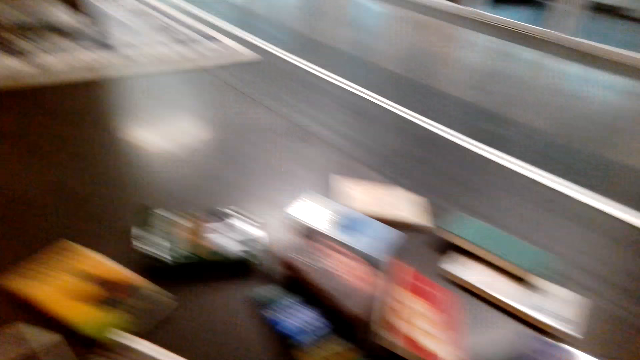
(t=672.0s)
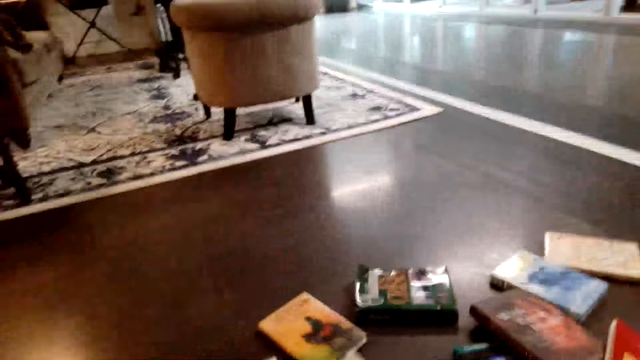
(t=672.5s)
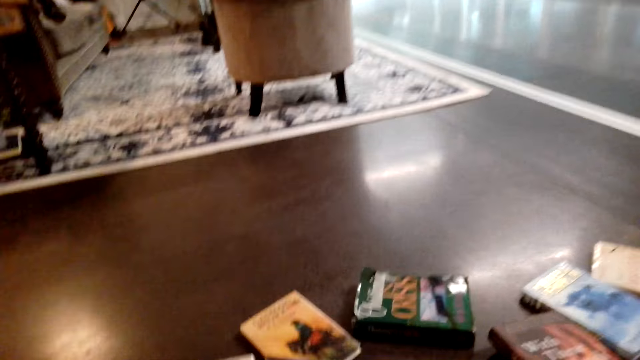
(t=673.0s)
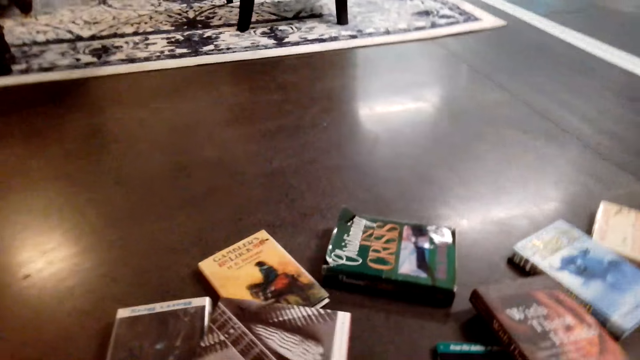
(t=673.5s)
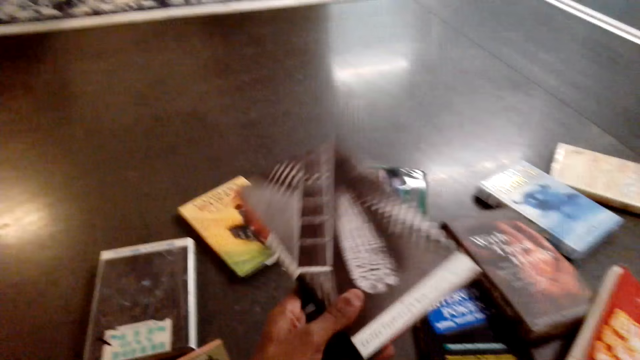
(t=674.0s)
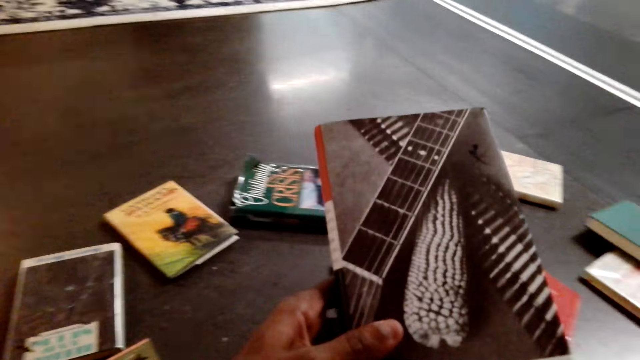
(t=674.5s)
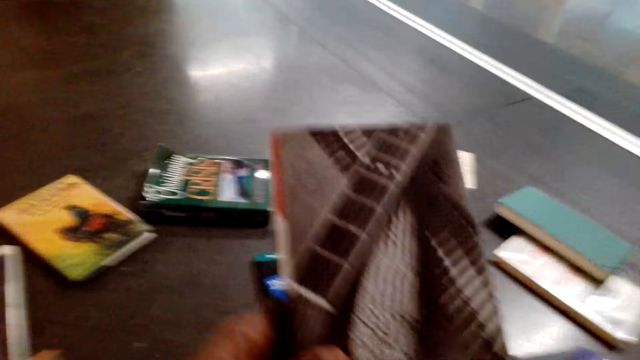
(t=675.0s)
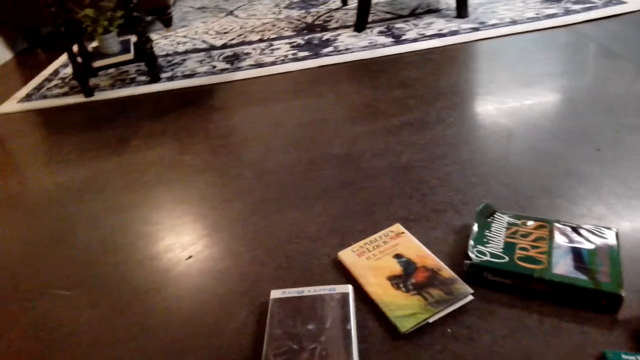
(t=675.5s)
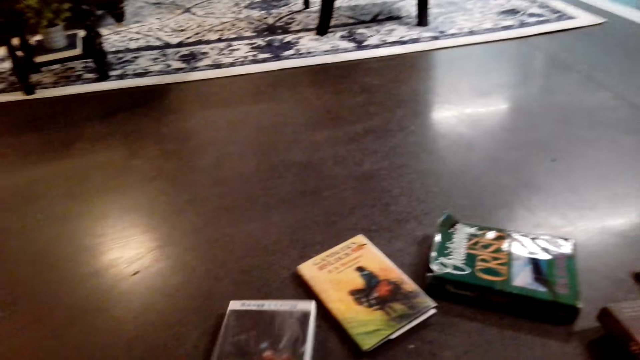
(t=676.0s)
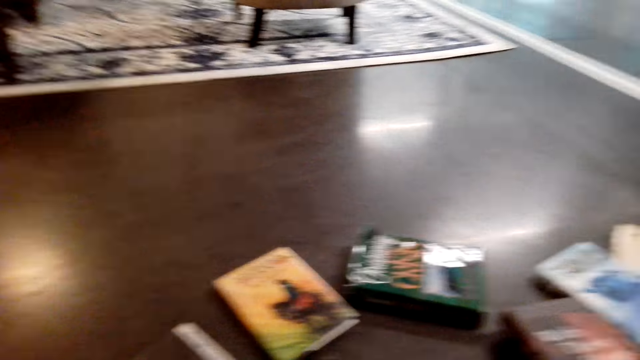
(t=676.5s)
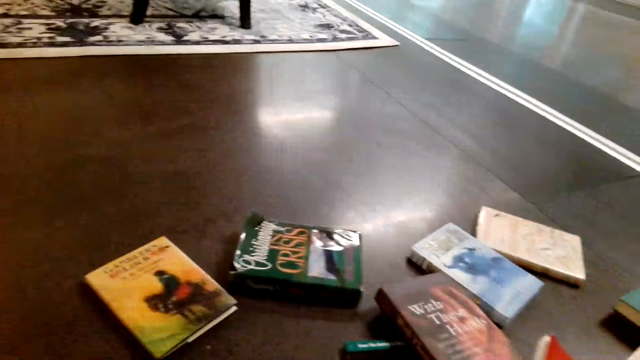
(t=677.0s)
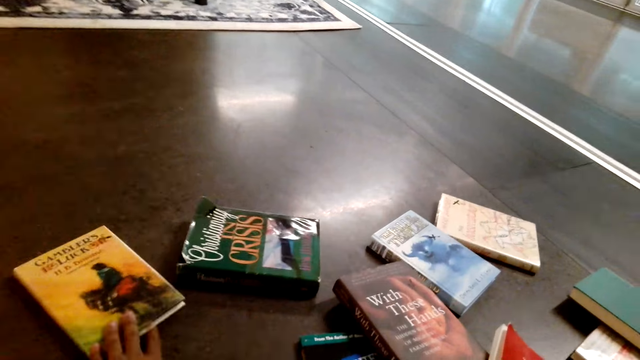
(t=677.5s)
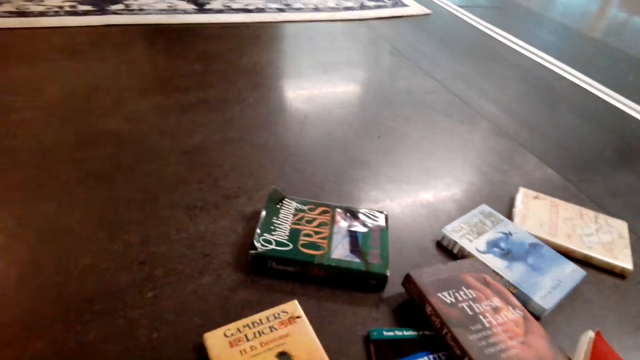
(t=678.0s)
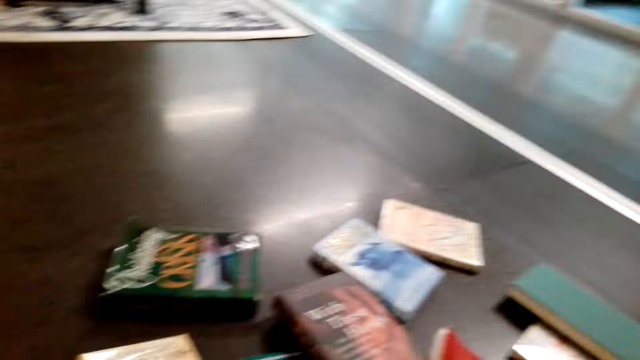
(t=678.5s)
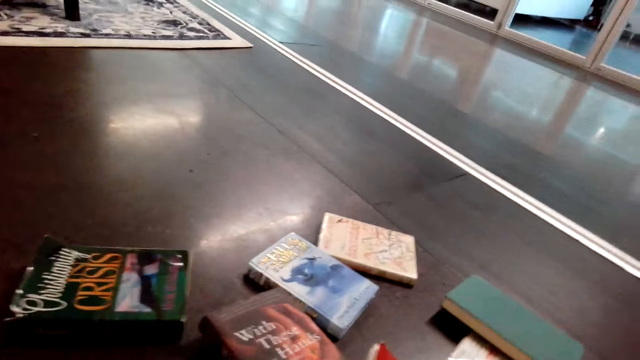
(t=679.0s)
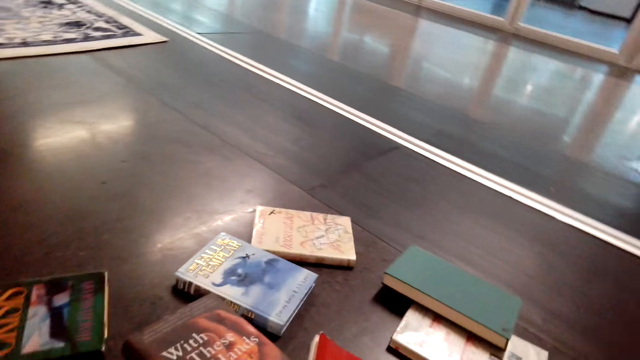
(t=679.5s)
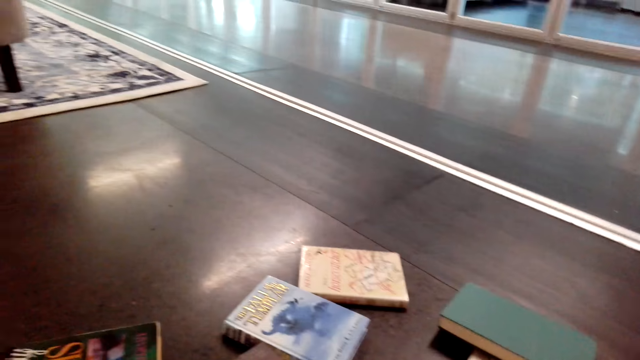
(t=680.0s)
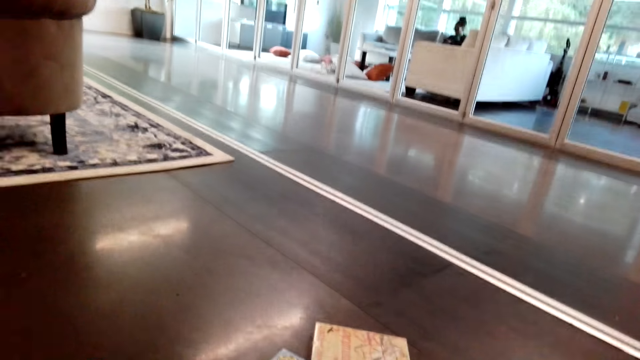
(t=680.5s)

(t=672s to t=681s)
The camera wearer picks a book from the floor.

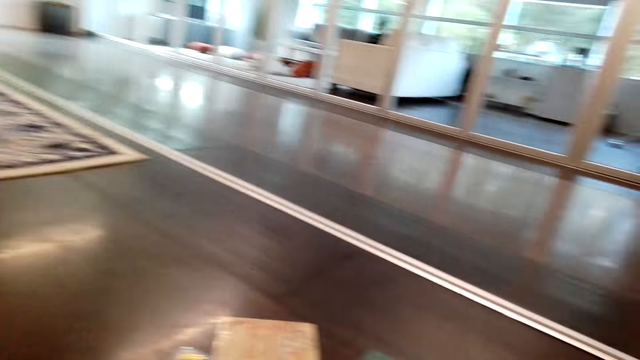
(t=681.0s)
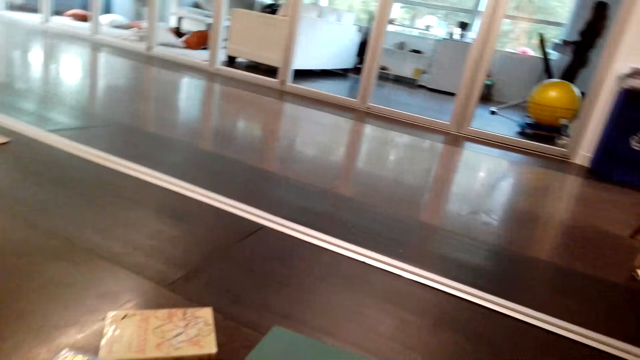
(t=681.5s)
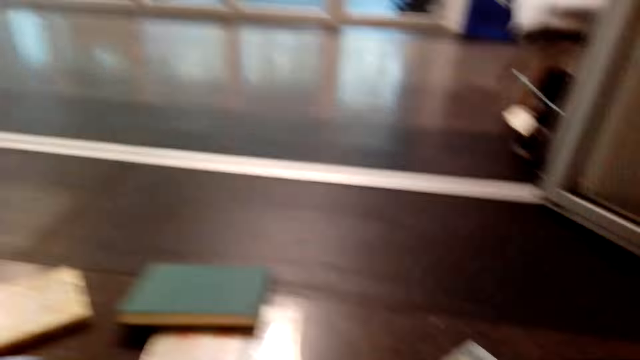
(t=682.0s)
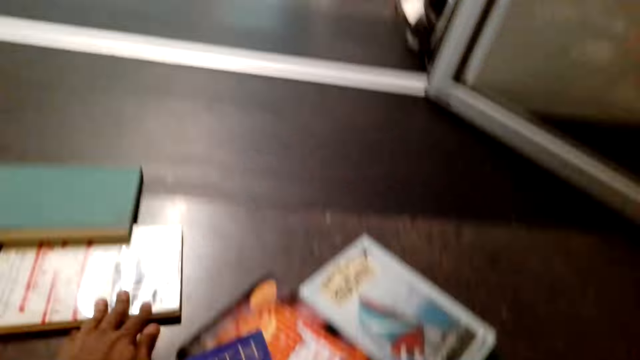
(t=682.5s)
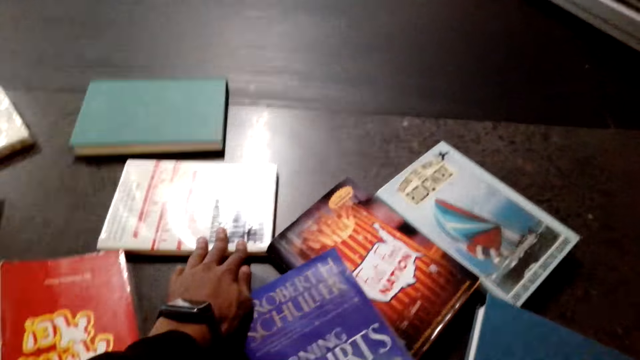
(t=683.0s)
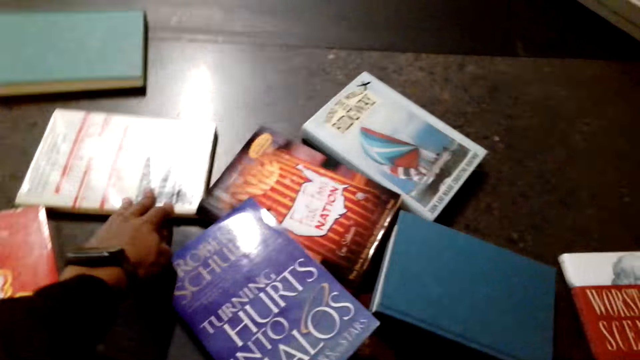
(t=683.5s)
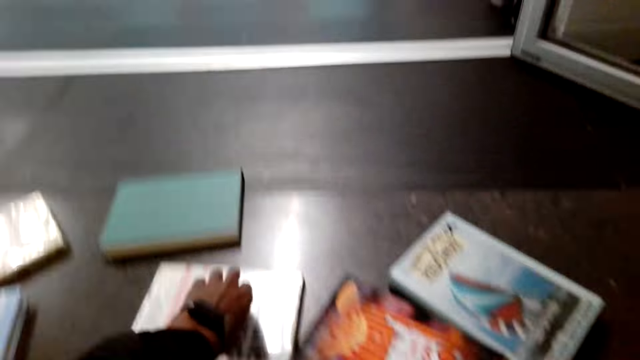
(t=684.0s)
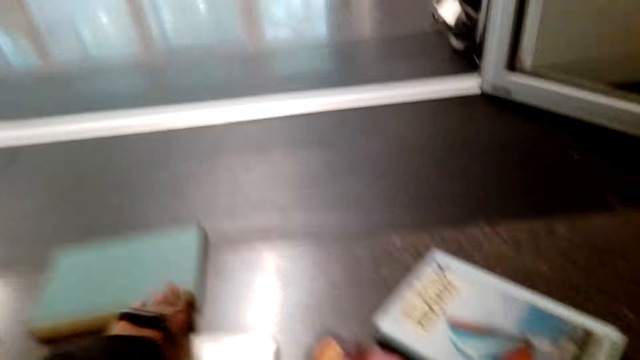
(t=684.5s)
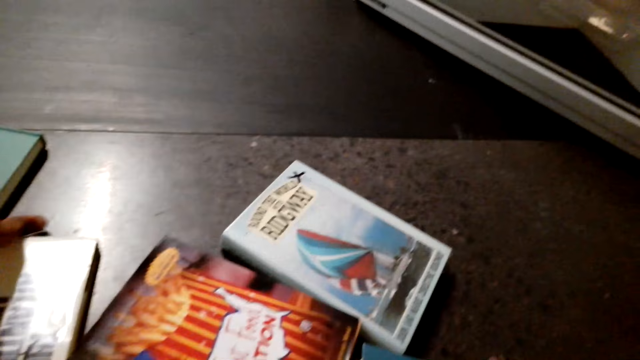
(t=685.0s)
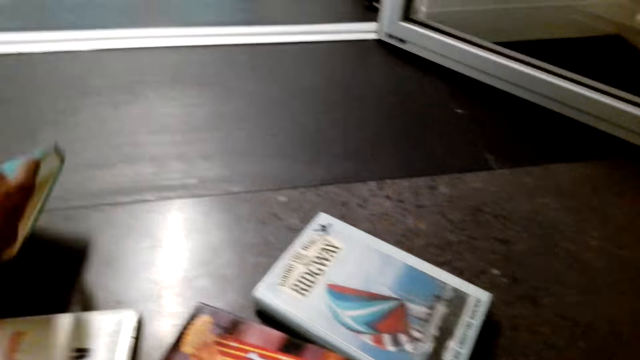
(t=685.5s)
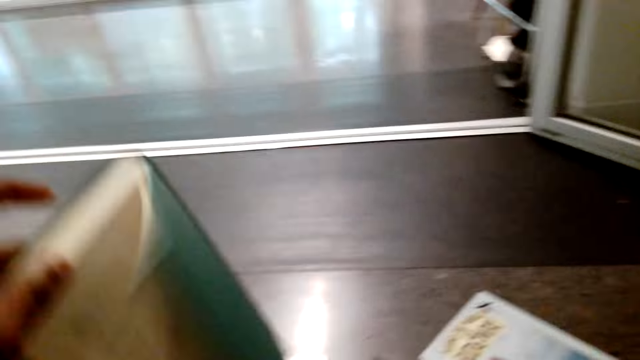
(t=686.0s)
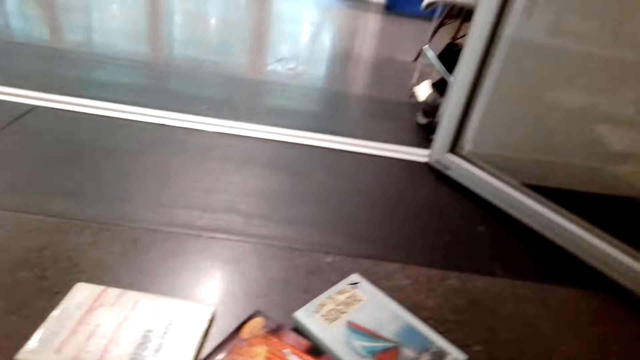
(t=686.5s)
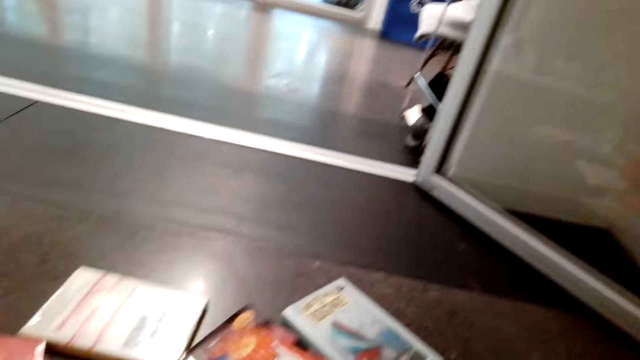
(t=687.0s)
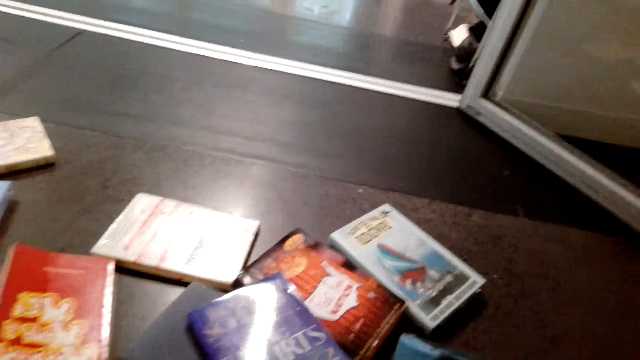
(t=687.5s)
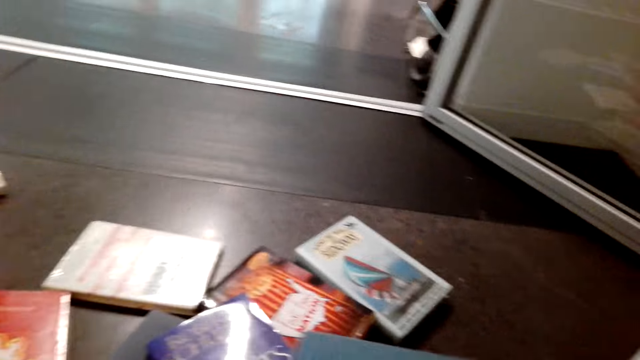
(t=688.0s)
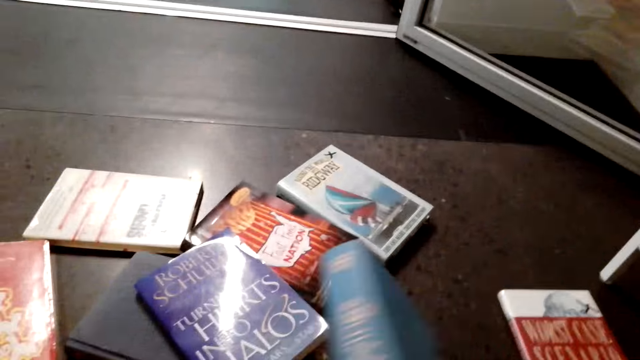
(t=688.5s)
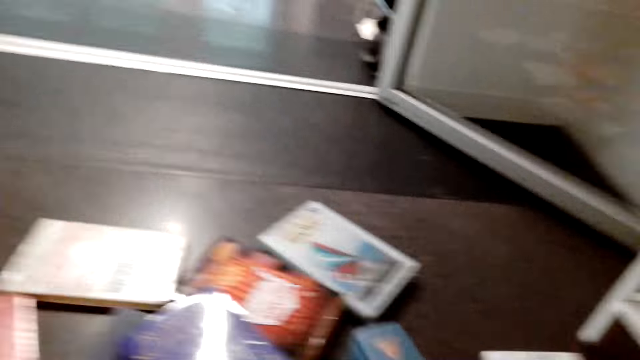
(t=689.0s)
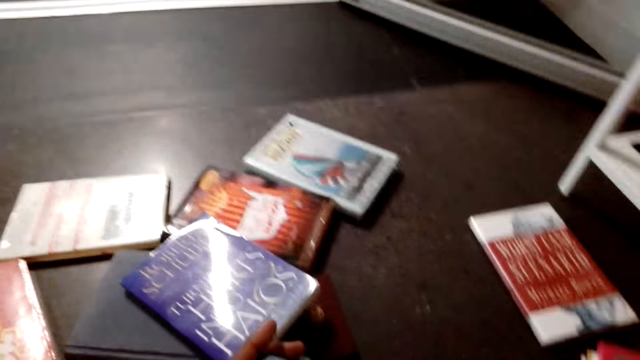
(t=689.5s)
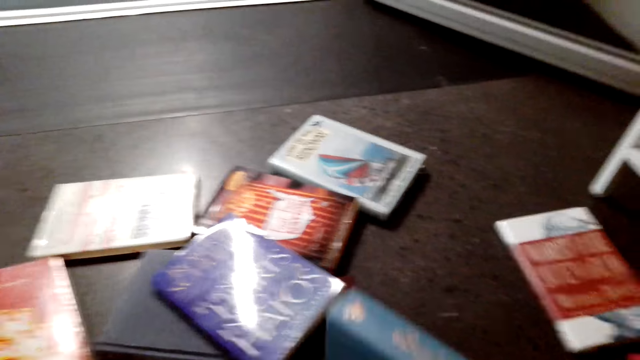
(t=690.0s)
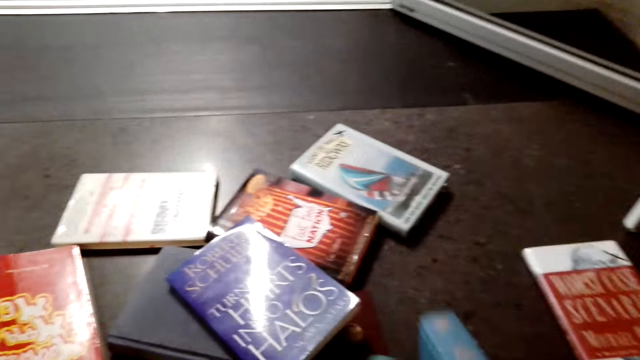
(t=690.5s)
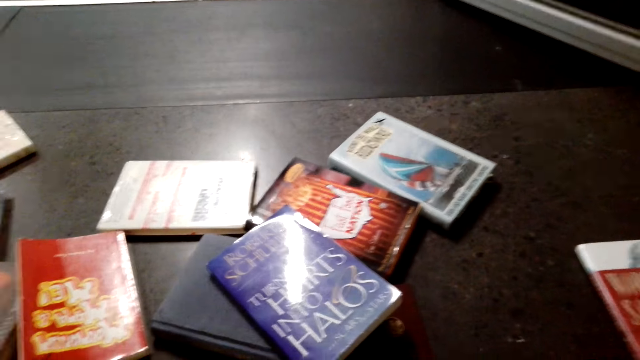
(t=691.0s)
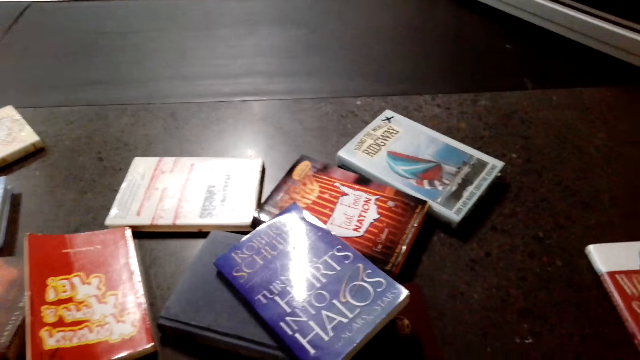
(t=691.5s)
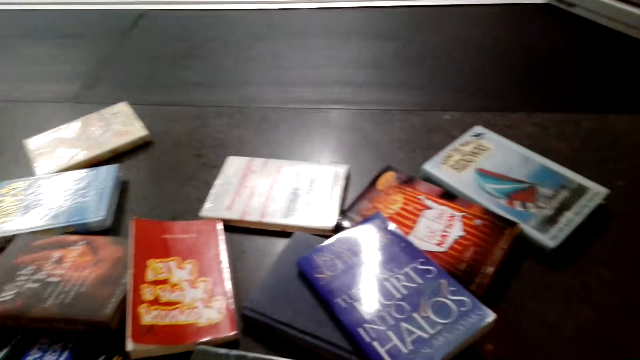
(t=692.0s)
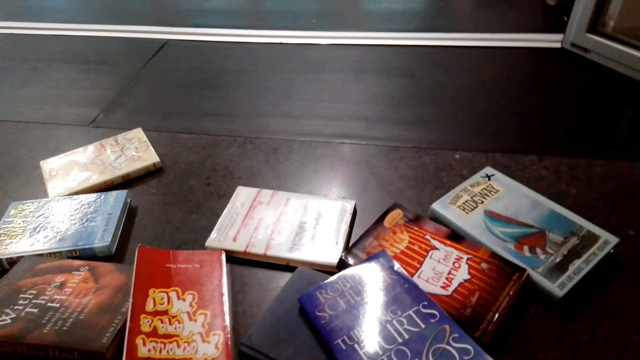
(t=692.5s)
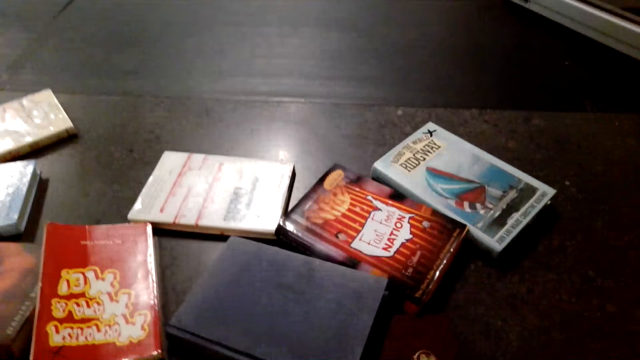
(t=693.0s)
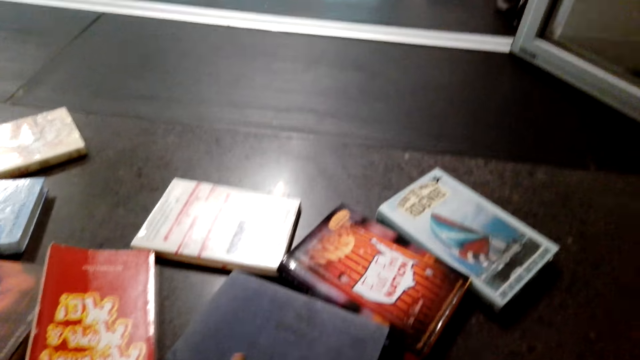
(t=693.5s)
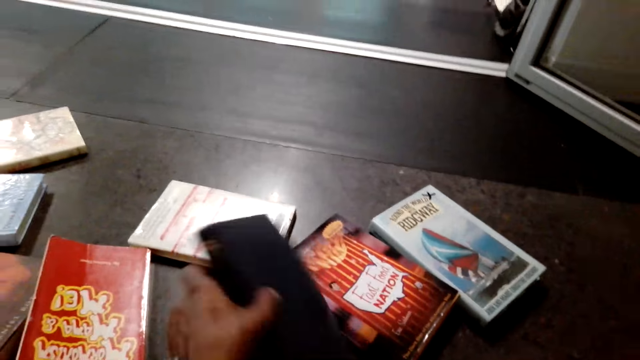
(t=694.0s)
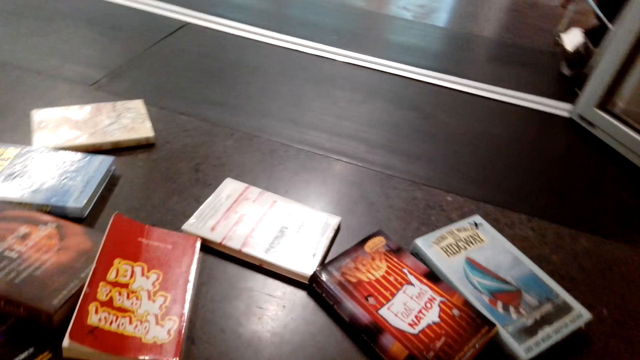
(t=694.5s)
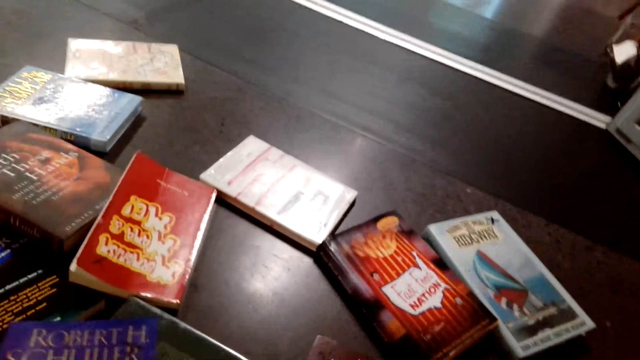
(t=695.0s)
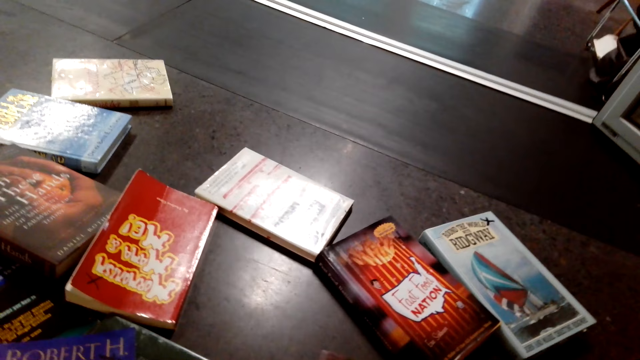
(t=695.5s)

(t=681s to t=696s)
The camera wearer touches a book on the floor. They look at the book in the hand. They pick a book from the floor.
